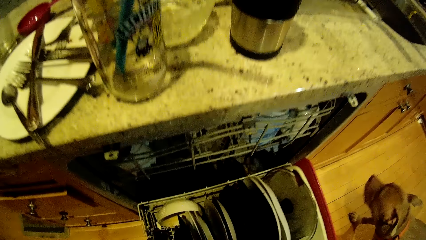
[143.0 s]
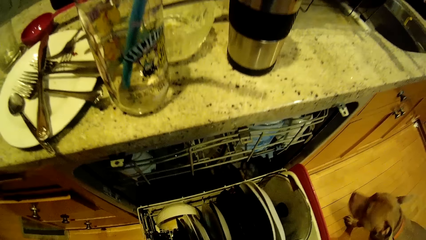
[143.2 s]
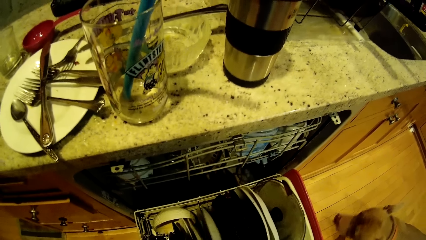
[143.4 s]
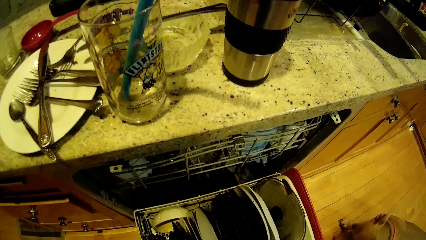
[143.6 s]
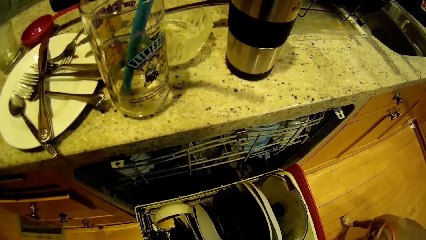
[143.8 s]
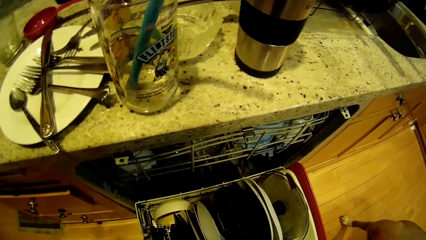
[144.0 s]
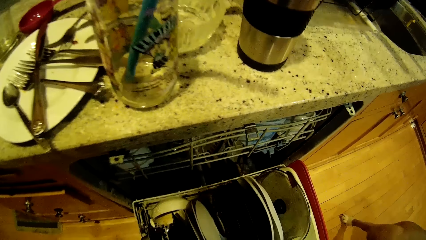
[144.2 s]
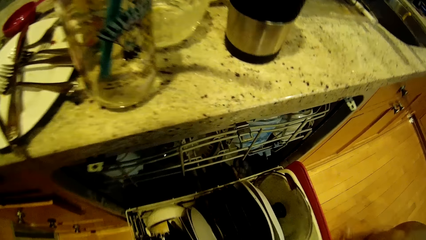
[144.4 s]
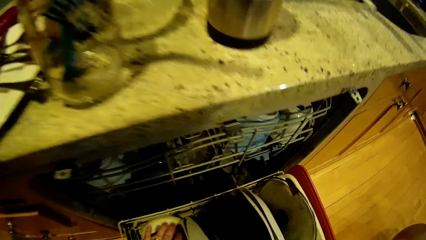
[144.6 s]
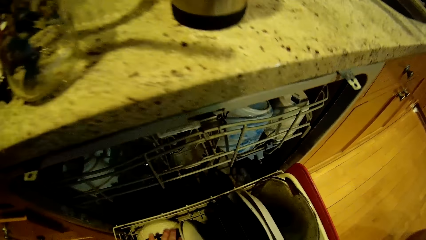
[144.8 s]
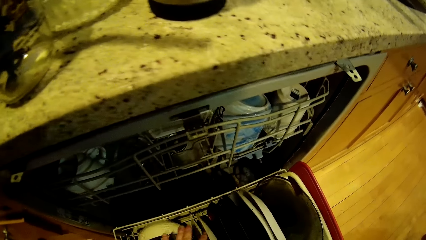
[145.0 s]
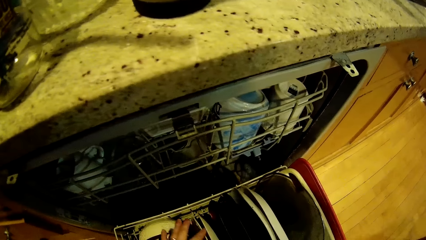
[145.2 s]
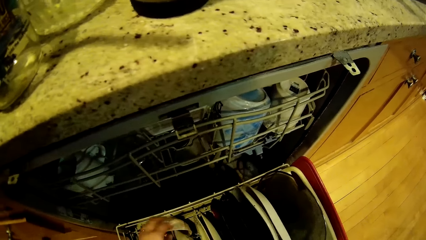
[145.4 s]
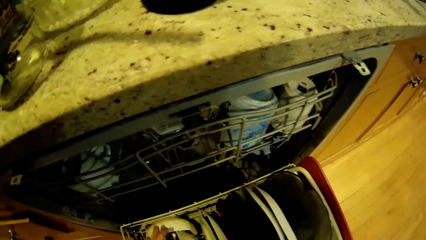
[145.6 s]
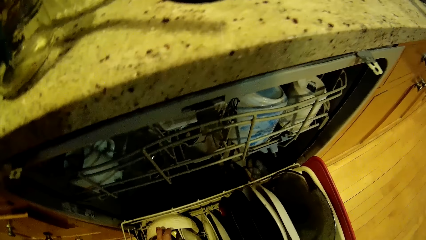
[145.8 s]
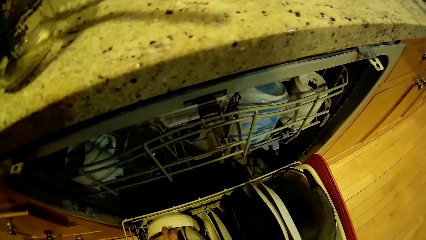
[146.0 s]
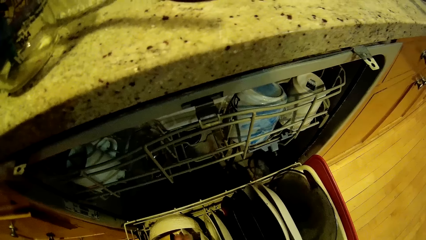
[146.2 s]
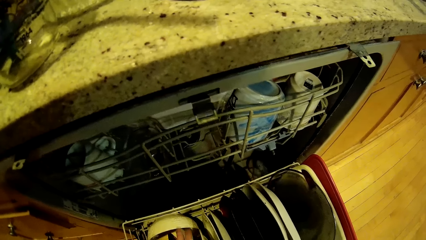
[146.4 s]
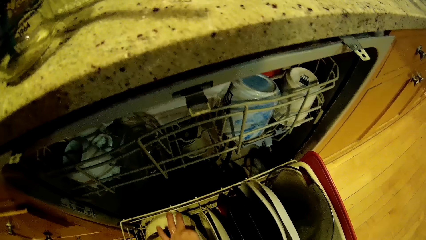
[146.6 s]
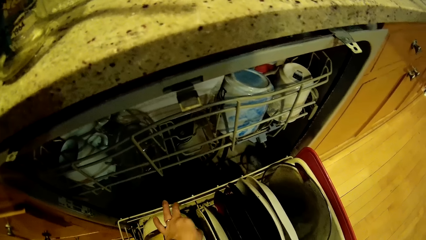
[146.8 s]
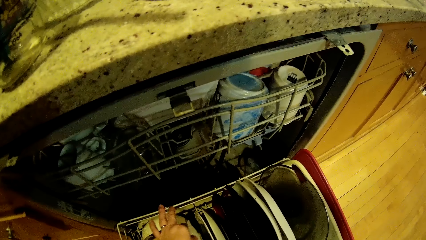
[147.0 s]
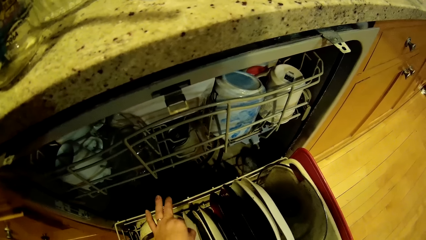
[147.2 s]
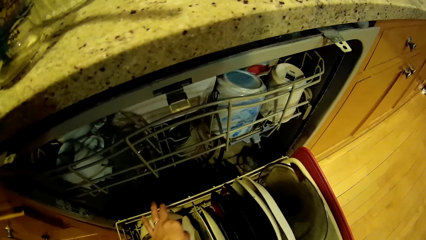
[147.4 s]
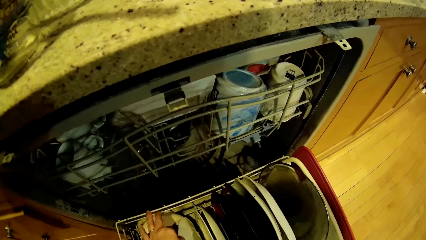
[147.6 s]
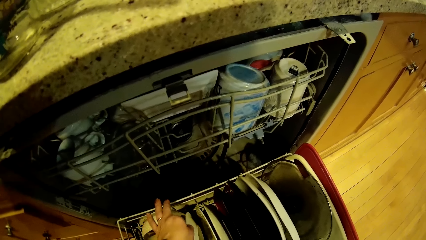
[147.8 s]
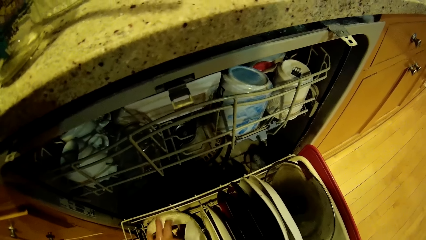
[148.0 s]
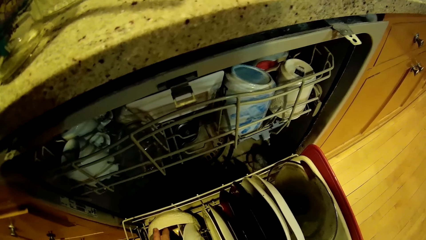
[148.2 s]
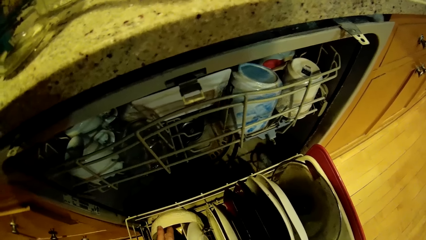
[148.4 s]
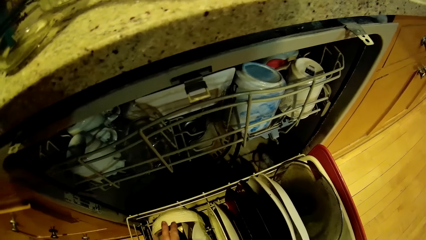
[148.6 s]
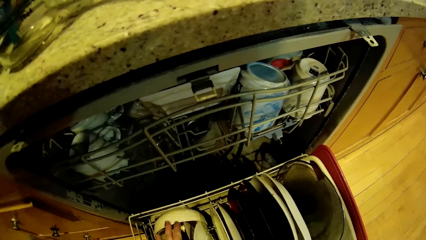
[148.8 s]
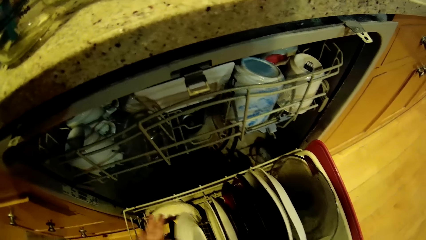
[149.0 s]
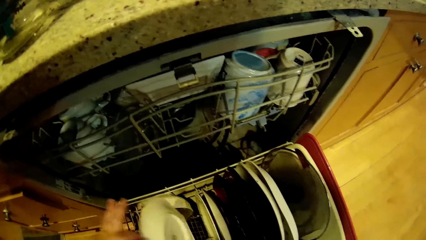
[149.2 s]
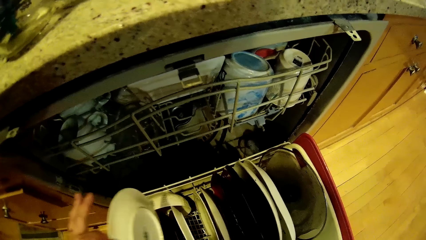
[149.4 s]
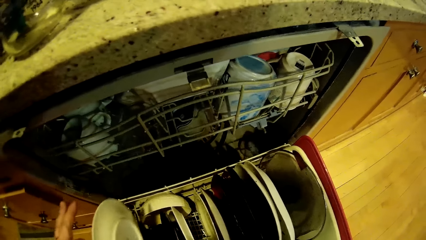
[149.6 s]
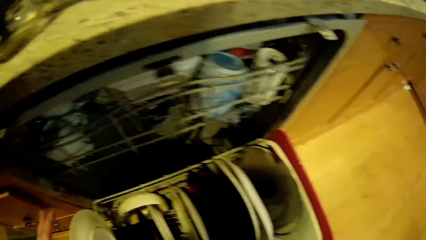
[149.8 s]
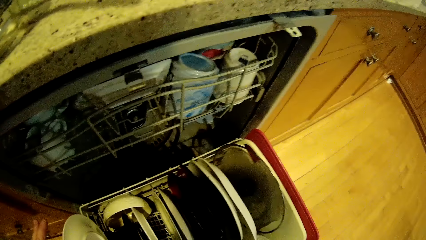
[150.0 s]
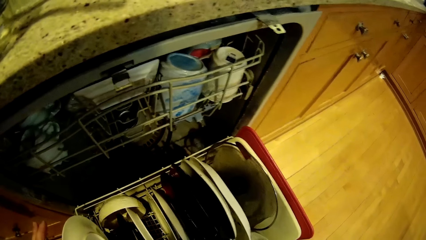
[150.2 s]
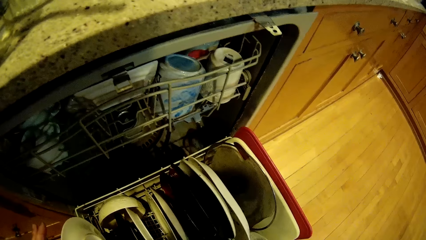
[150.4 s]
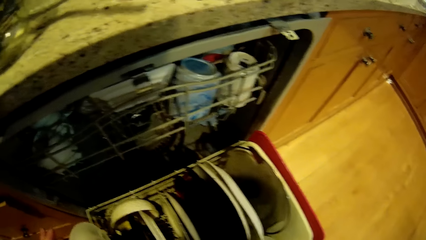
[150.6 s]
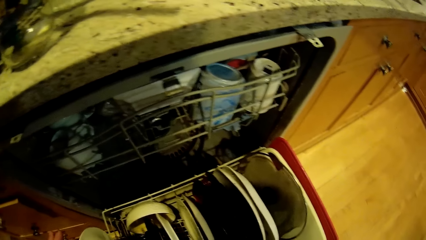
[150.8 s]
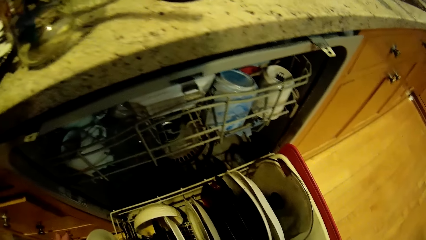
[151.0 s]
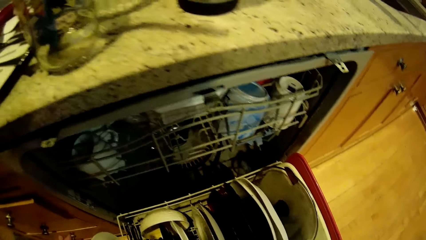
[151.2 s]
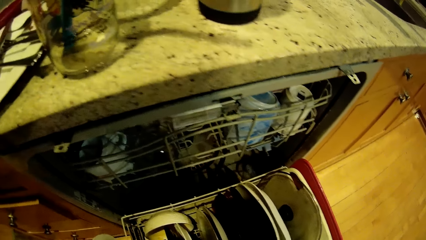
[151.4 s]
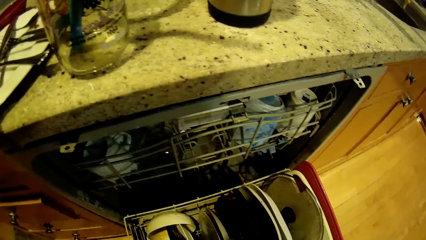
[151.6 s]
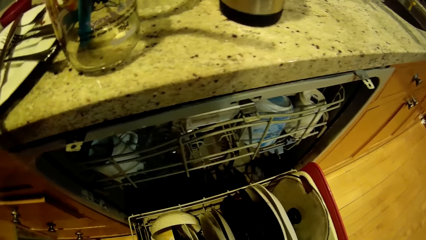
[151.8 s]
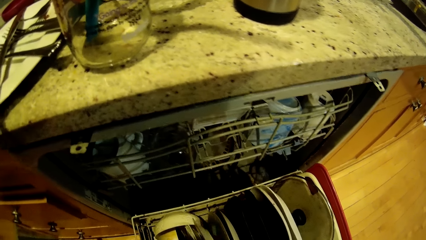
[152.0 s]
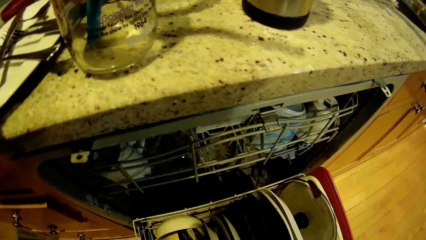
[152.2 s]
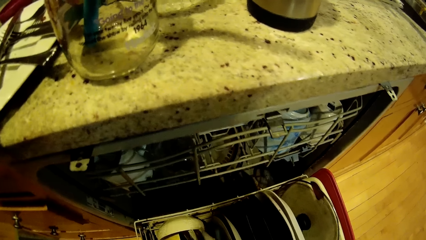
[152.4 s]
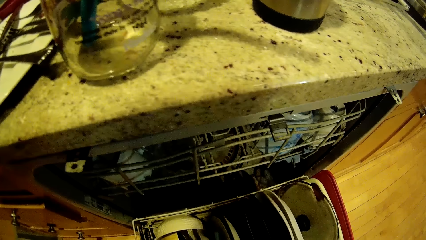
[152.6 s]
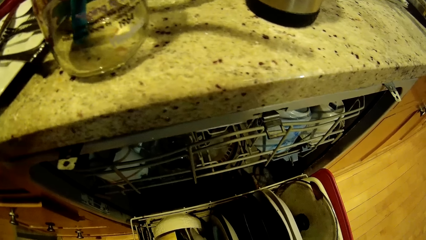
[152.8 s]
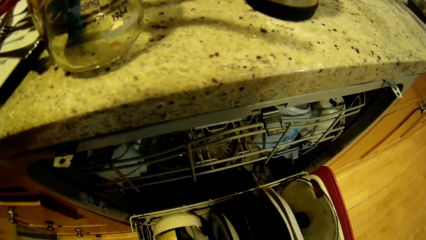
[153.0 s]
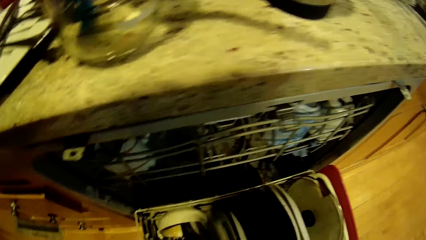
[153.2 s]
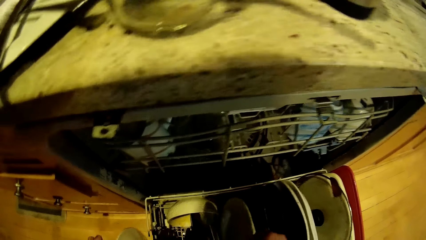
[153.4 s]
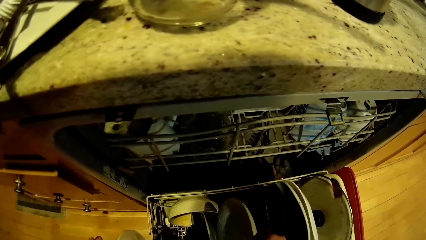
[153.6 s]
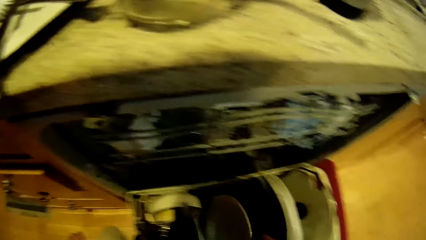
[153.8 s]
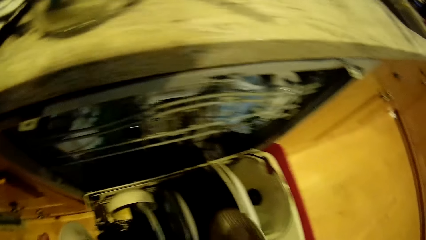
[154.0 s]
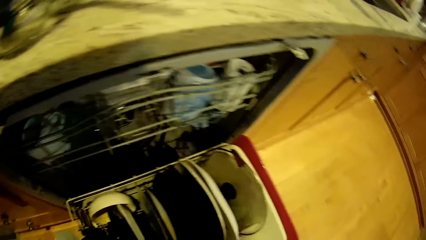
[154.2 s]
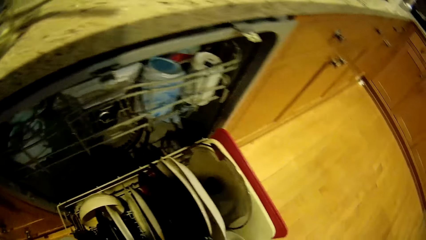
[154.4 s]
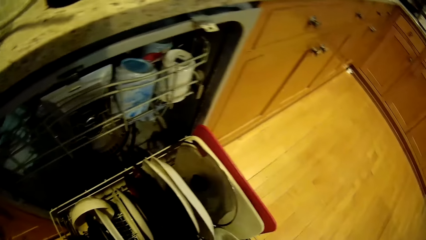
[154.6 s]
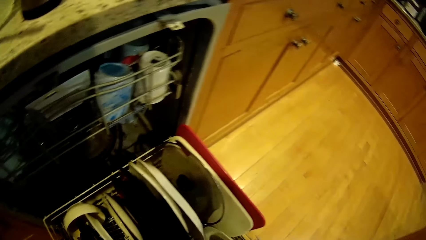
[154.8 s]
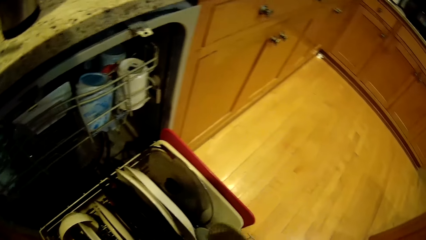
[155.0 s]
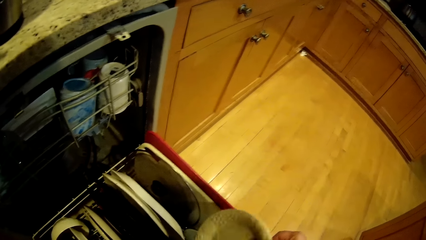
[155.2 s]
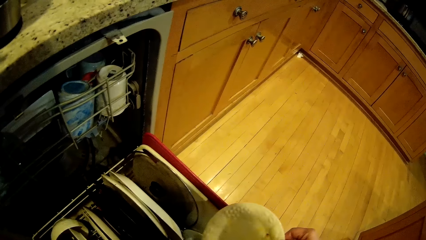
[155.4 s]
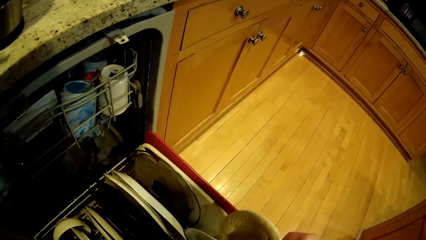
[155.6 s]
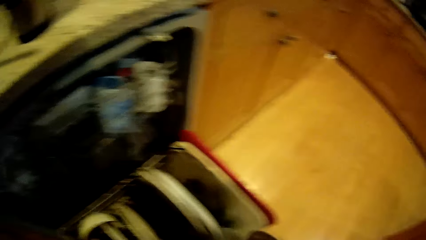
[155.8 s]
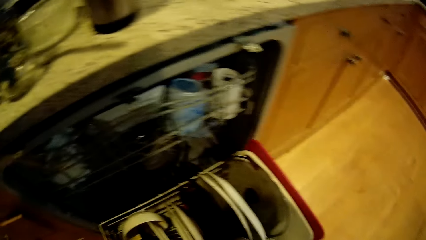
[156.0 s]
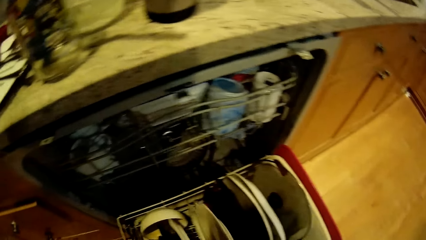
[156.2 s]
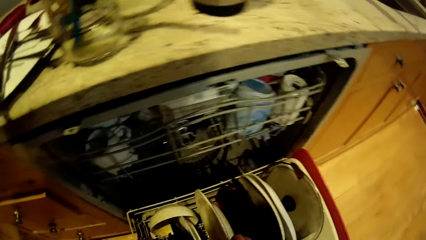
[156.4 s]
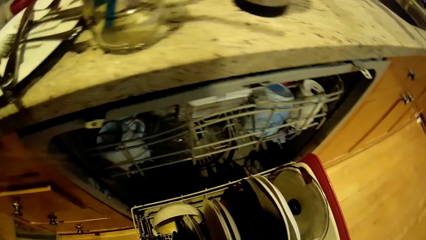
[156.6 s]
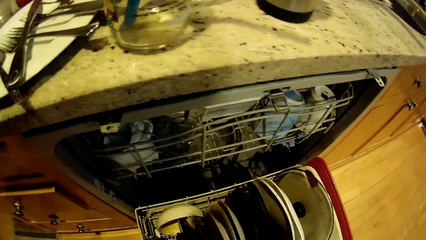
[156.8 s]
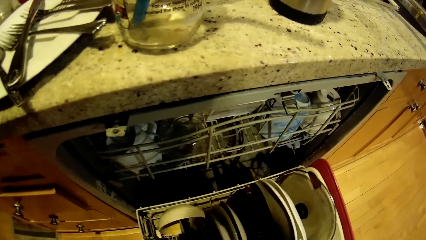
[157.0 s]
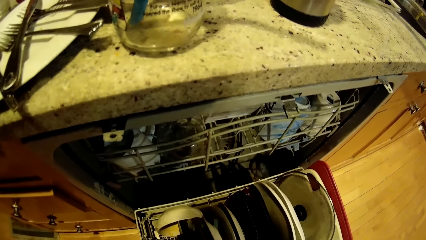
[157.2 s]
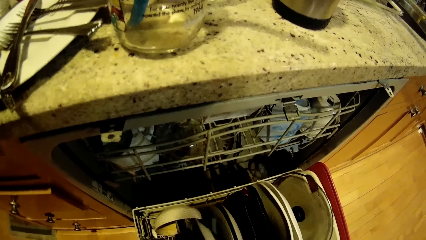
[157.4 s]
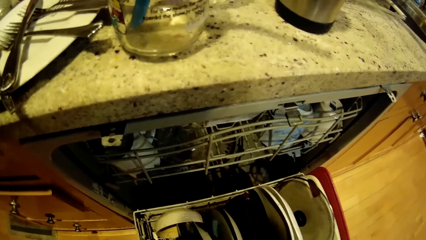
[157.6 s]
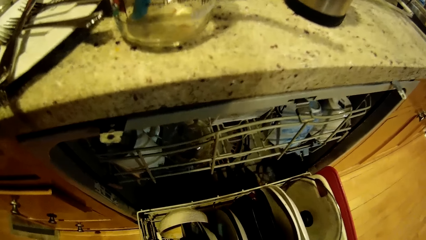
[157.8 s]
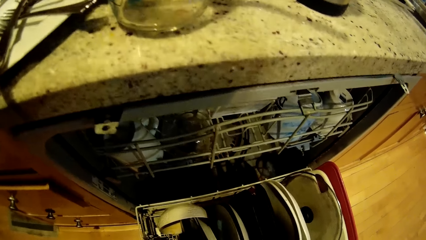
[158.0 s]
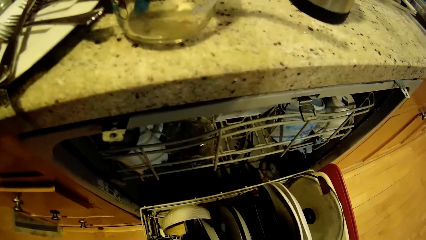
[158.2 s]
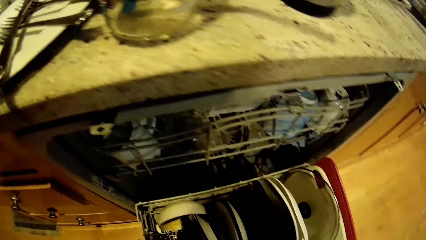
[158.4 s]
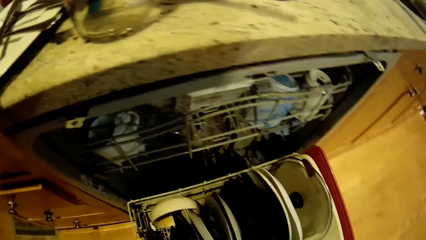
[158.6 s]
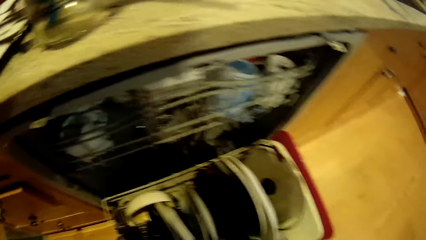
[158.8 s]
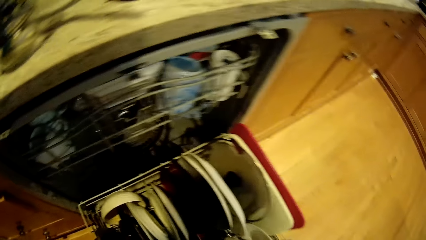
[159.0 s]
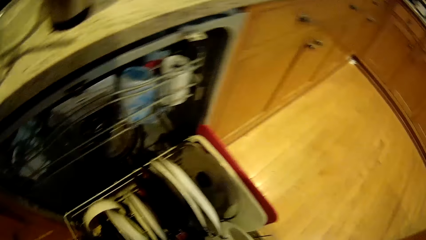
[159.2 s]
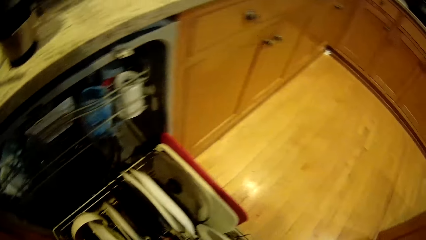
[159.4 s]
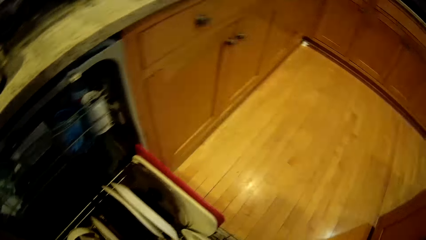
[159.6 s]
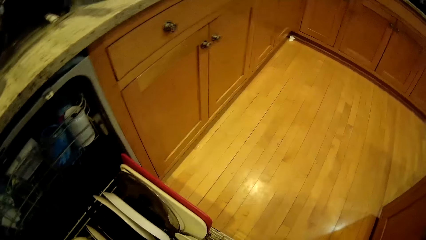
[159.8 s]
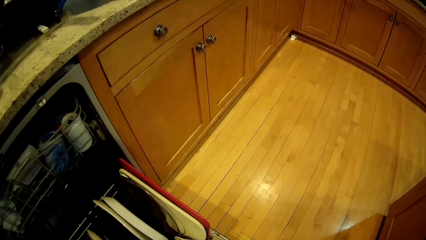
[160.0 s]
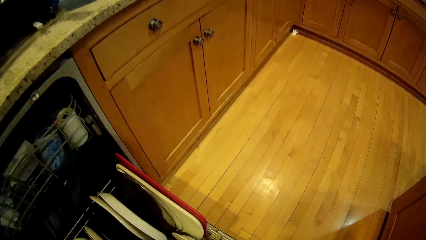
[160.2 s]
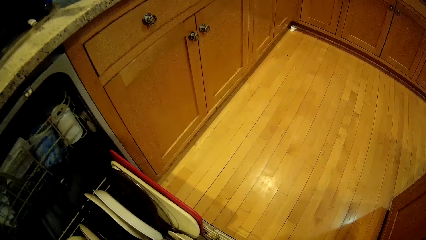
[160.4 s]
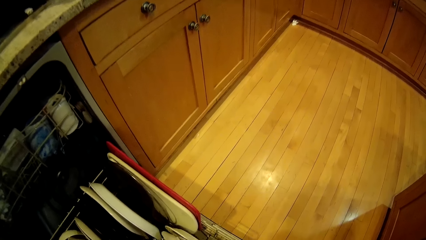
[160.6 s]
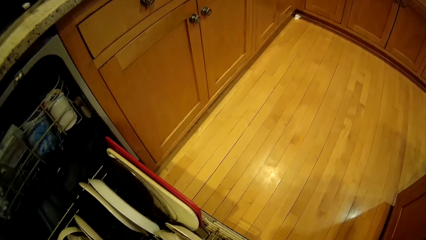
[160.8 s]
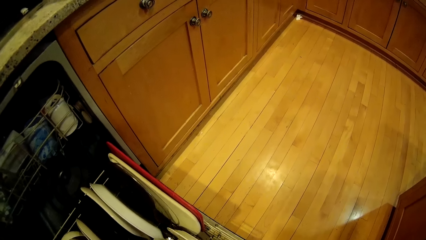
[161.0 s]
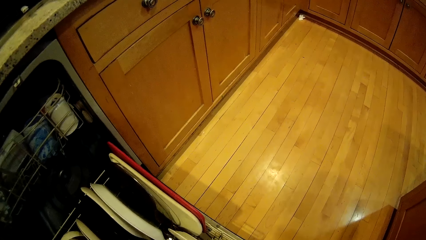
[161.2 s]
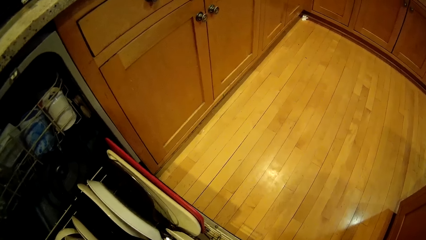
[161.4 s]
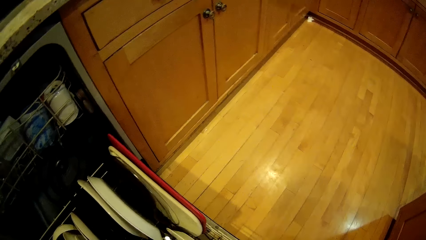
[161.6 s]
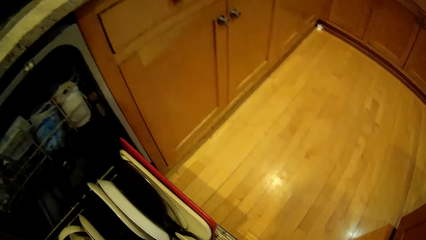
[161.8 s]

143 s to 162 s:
The camera wearer touches the utensils in the dishwasher. He moves a plate with his left hand. He picks up a plate with his right hand. He puts the plate in the dishwasher.
